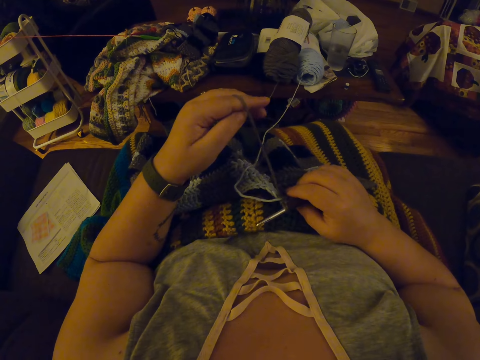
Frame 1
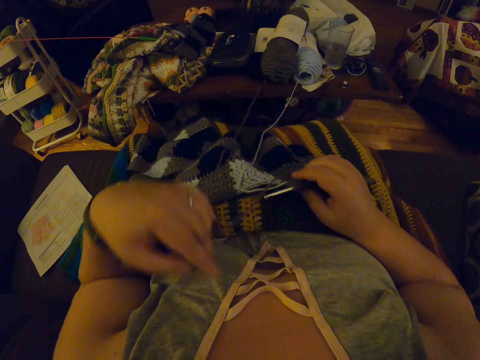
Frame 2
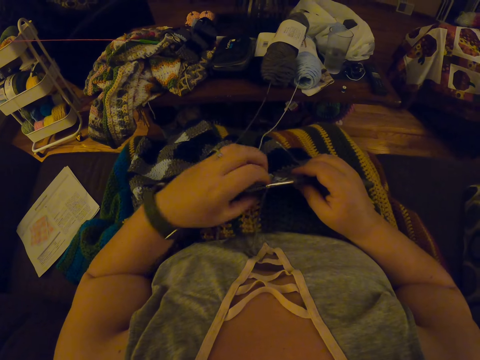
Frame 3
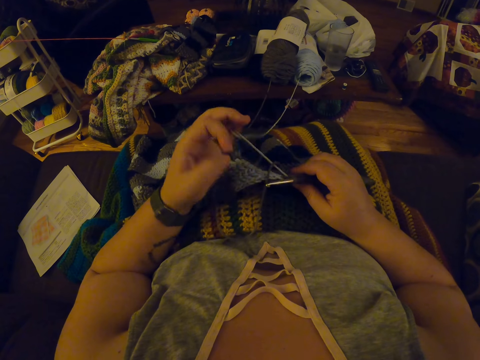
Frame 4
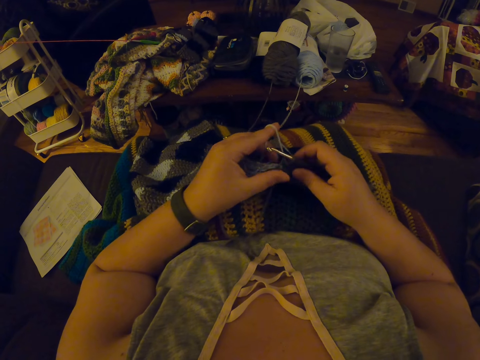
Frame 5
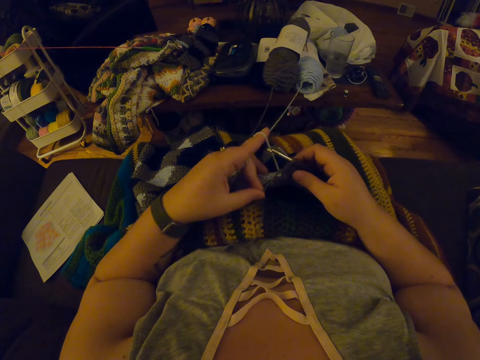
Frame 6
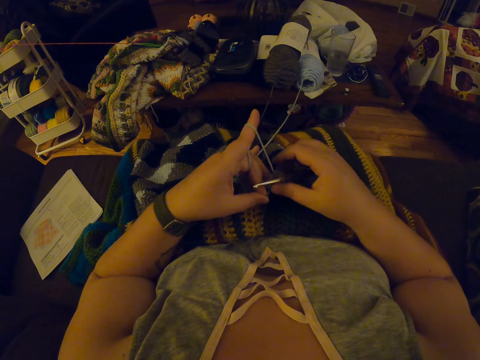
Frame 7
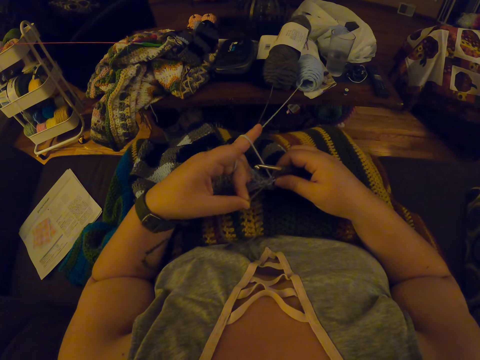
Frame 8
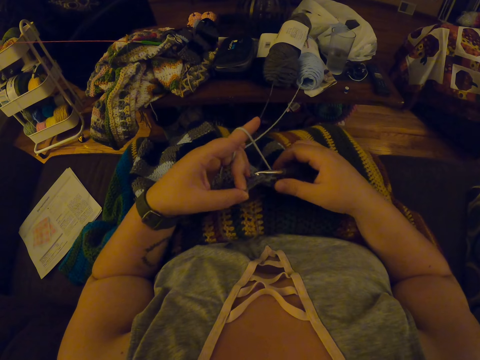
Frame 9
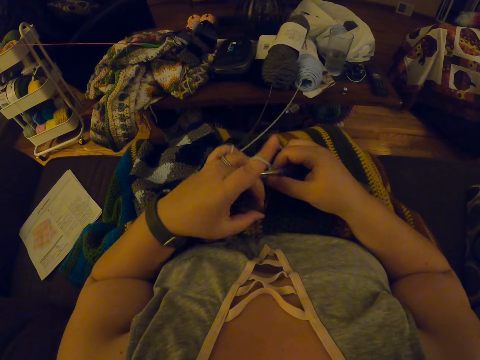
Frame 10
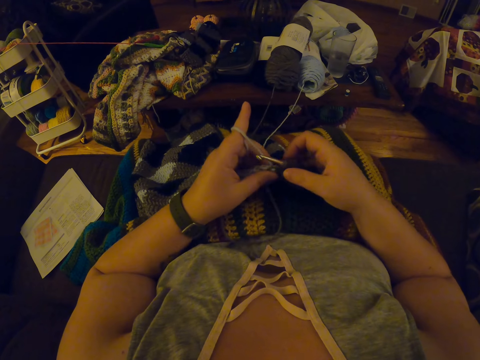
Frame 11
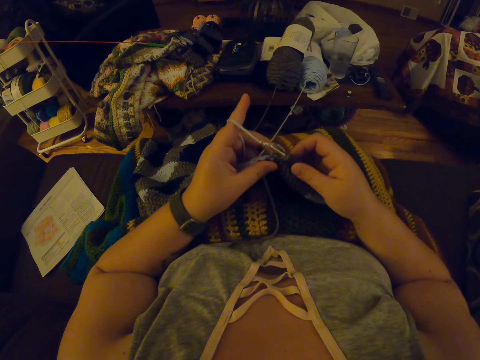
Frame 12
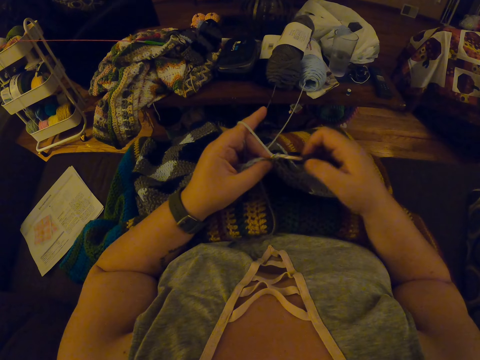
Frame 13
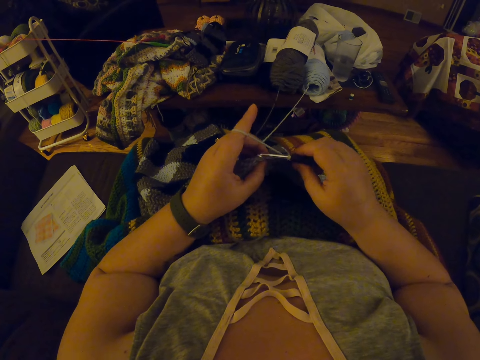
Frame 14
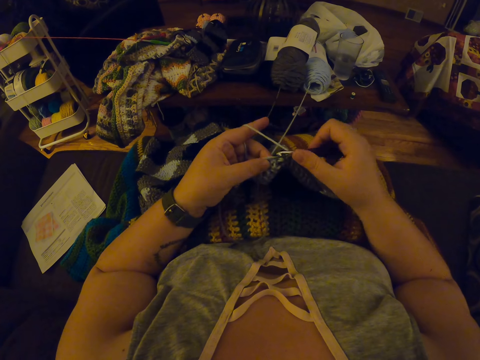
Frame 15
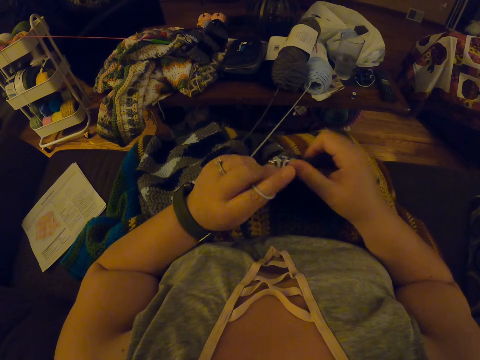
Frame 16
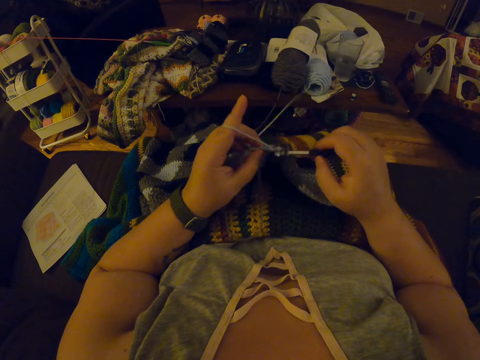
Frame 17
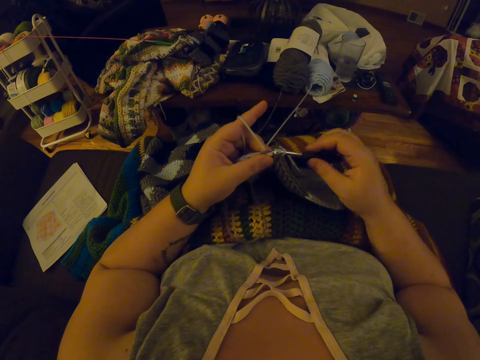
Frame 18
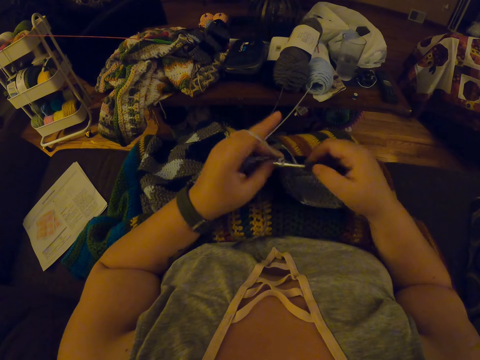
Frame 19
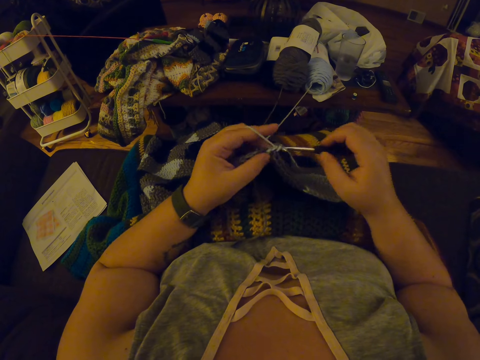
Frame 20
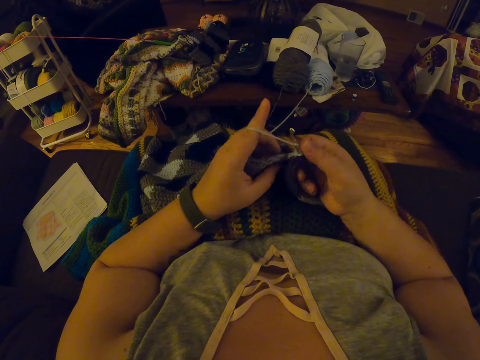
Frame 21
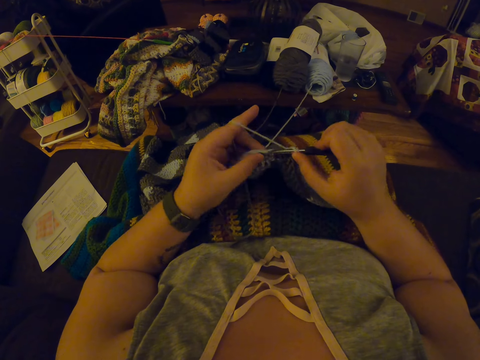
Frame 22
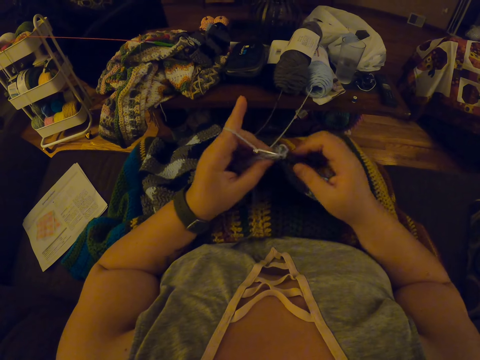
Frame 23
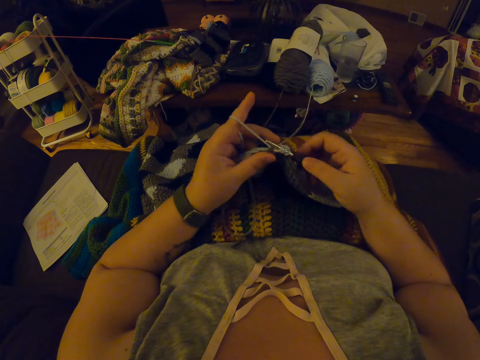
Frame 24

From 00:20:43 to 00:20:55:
The camera wearer drops the yarn or knitting thread in her left hand on her lap again. She twists the yarn around her left hand. She straightens the knitting thread from a piece of knitted fabric. She knits the fabric with a knitting needle.

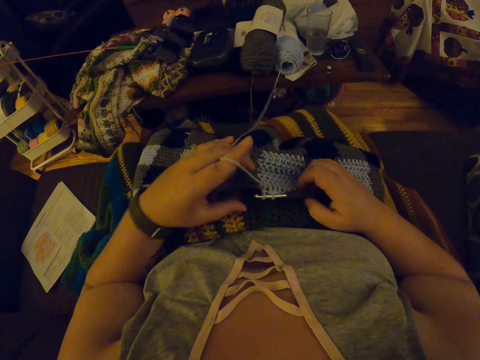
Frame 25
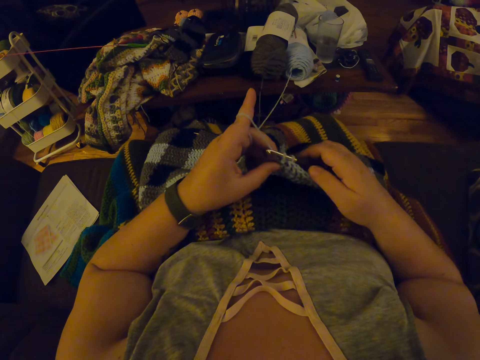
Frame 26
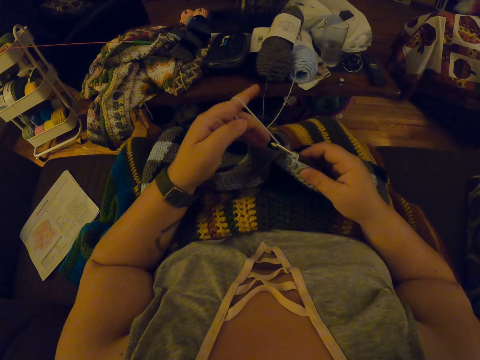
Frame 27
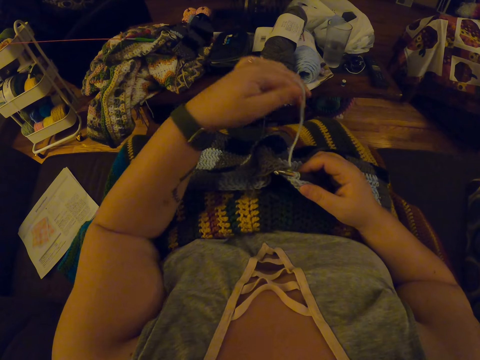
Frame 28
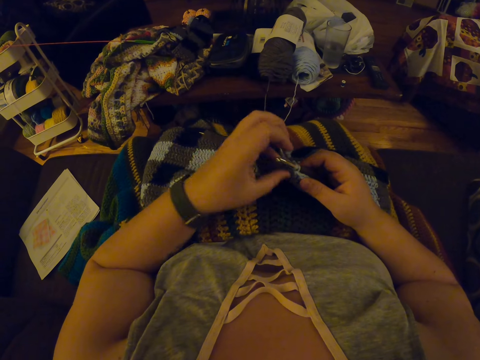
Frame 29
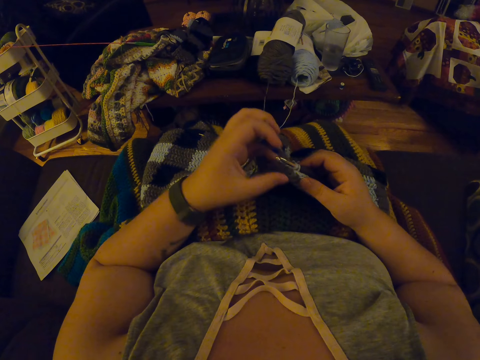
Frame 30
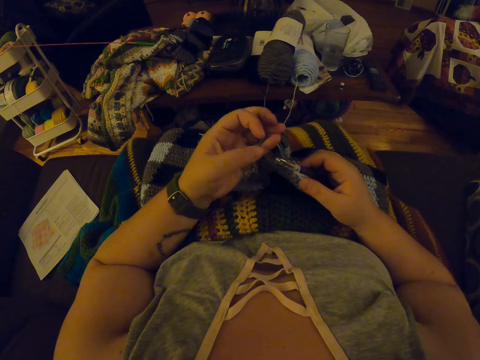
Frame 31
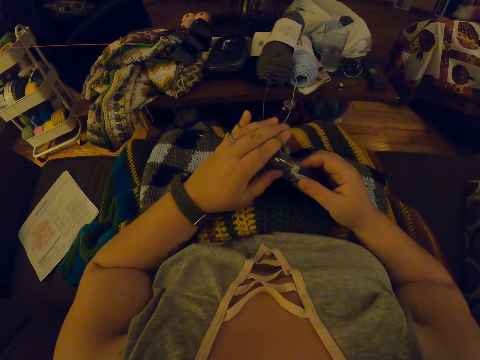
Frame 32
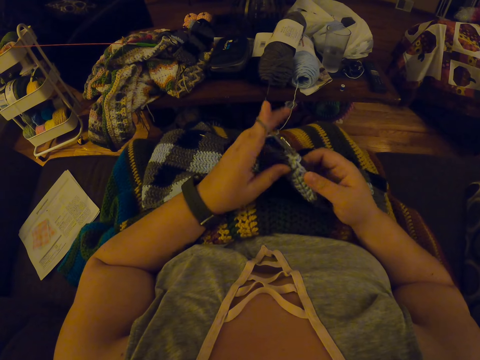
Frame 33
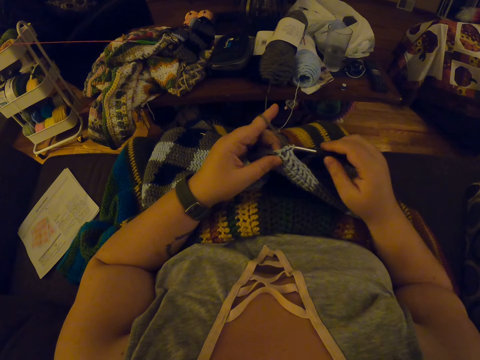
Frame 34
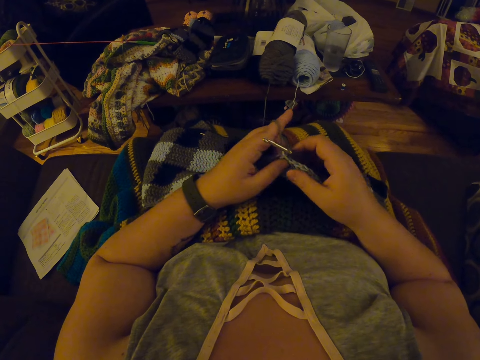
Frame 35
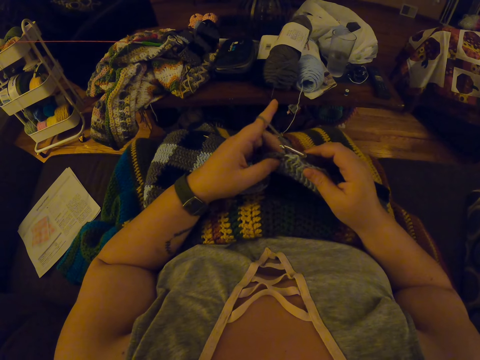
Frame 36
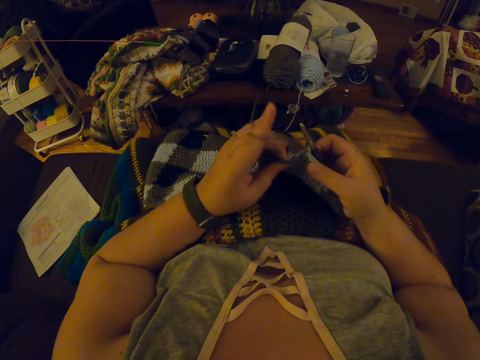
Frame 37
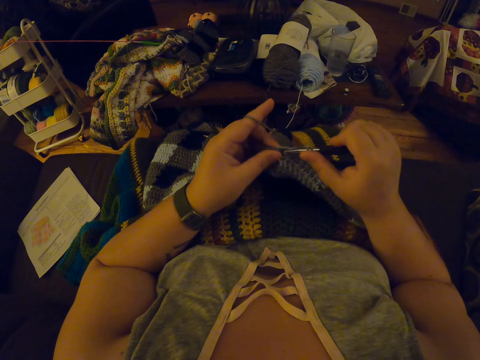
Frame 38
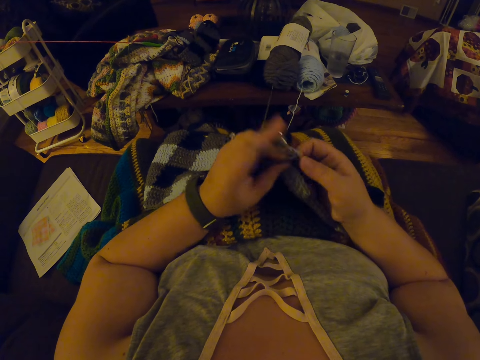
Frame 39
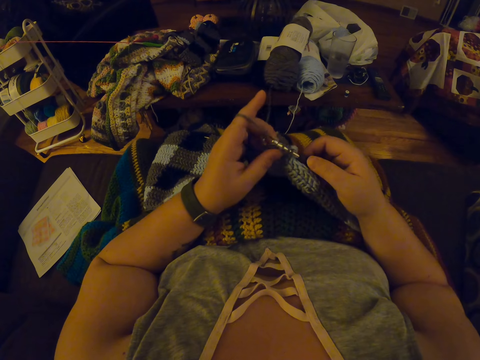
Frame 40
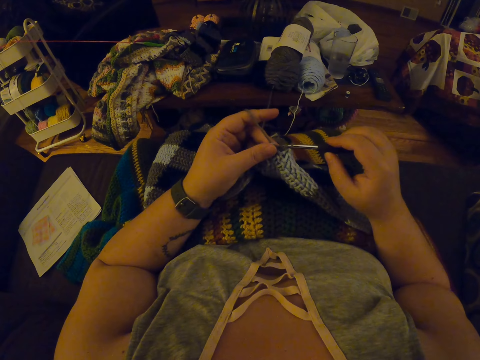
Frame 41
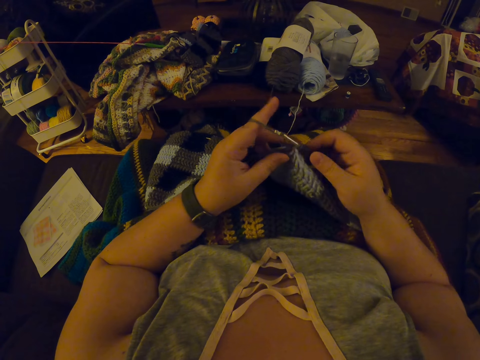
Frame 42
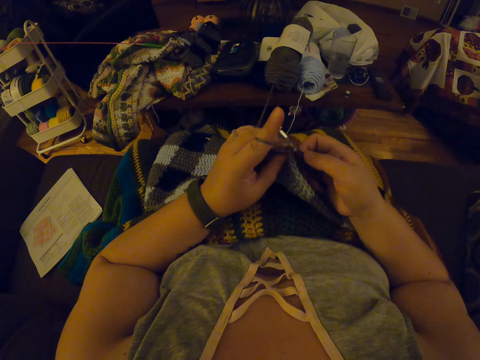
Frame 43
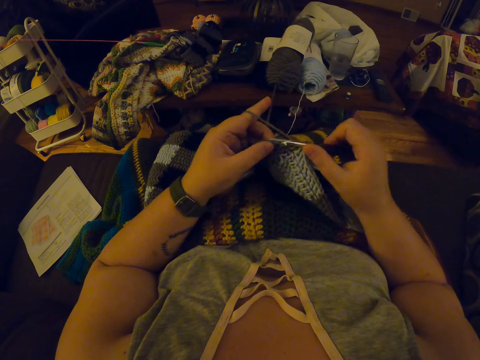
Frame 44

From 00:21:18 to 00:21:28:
The camera wearer picks up the crochet hook from her lap with her right hand. She pulls out a knitting thread from a piece of knitted fabric. She drops the yarn in her left hand on her lap. She twists the yarn around her left hand. She knits the fabric with a knitting needle.

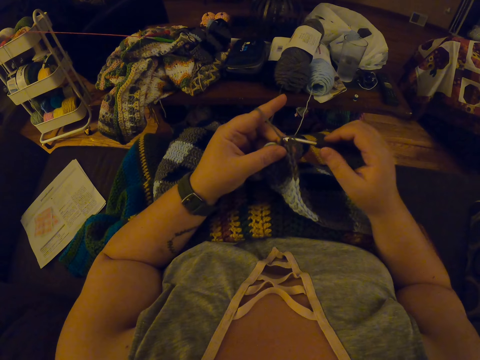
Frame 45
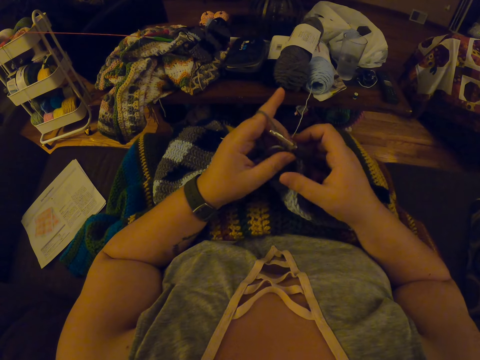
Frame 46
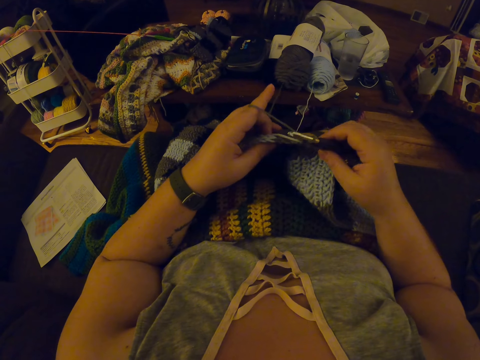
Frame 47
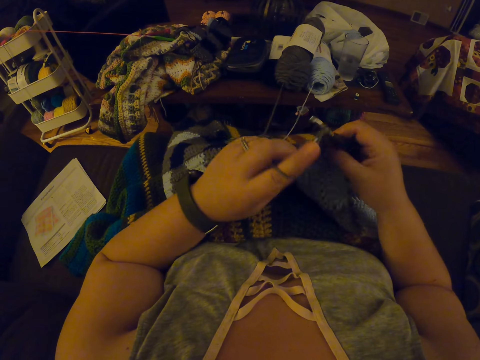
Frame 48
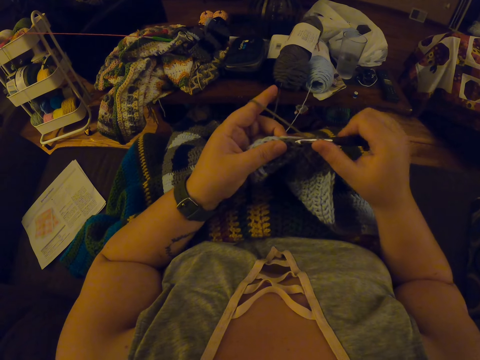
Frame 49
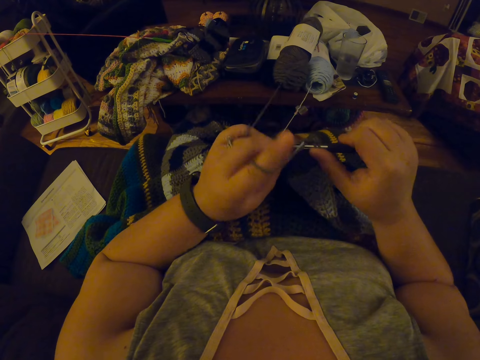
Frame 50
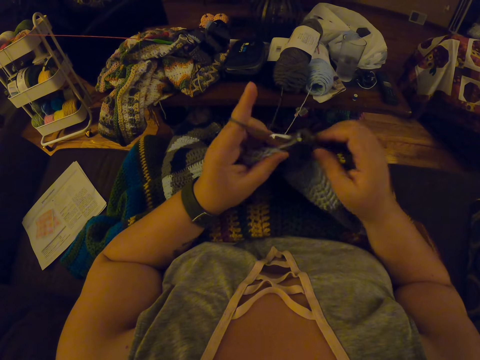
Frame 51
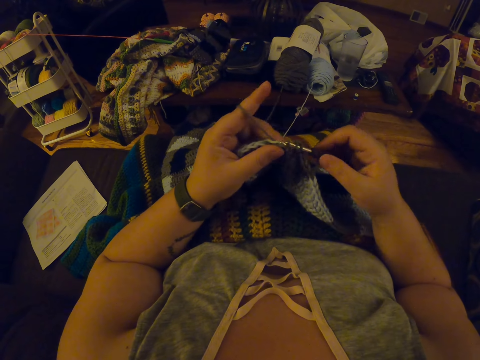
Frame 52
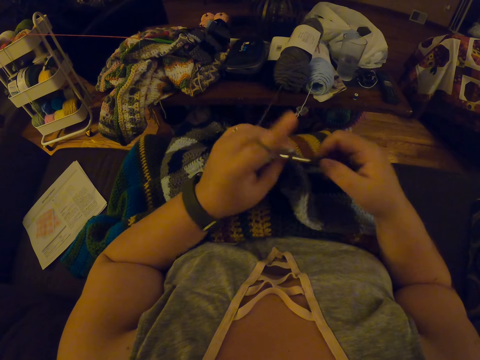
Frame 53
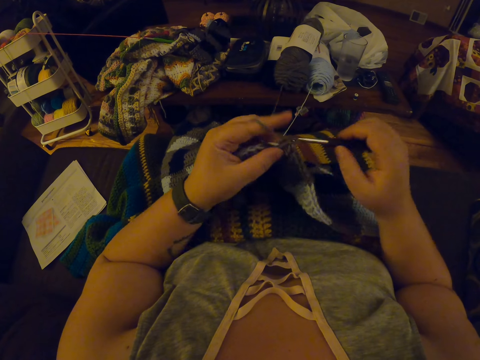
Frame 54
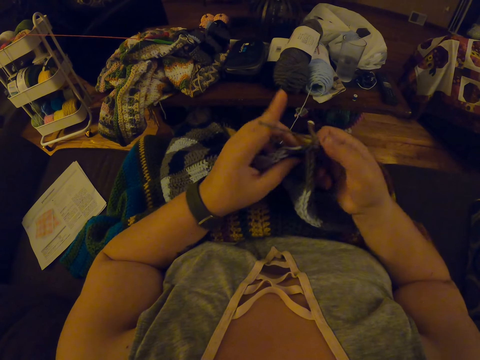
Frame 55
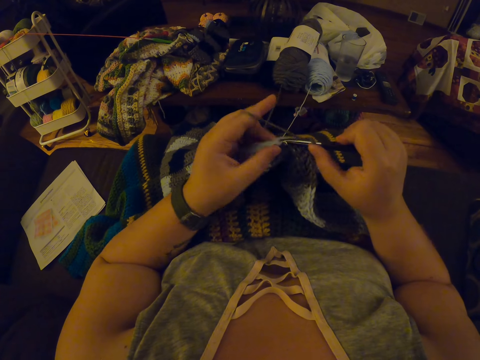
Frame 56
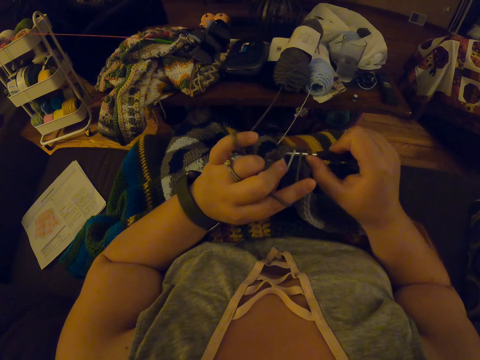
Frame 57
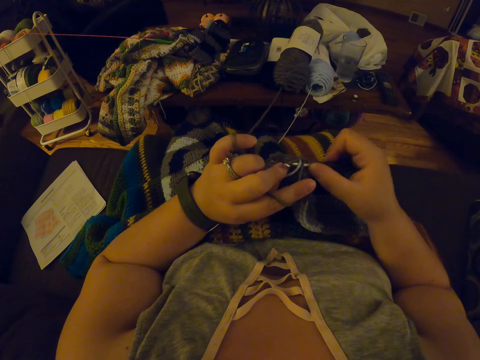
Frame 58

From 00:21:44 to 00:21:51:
The camera wearer adjusts a piece of knitted fabric on a lap. They knit the fabric with a knitting needle.
